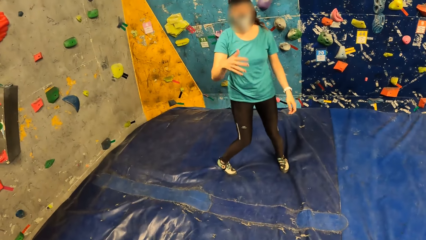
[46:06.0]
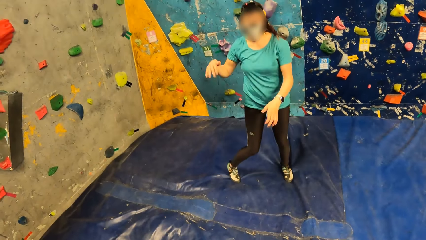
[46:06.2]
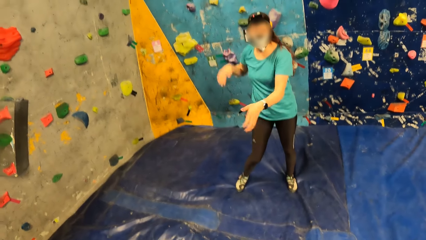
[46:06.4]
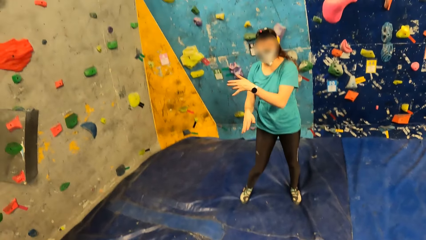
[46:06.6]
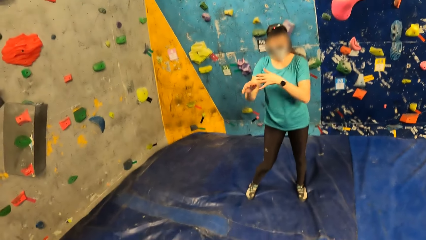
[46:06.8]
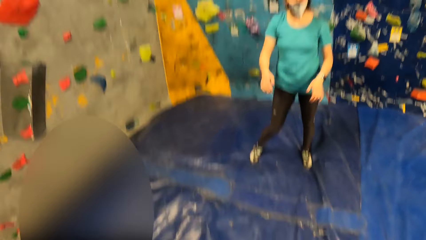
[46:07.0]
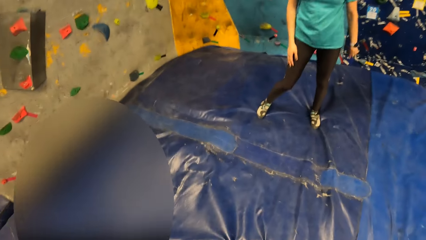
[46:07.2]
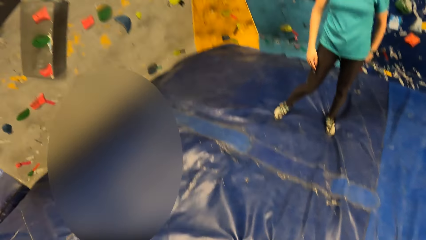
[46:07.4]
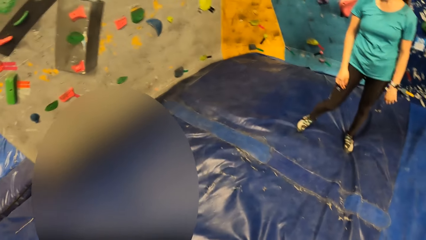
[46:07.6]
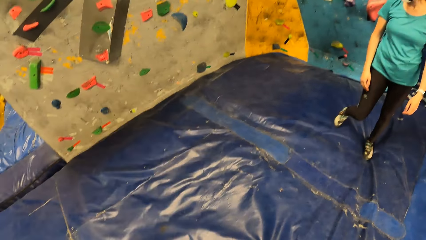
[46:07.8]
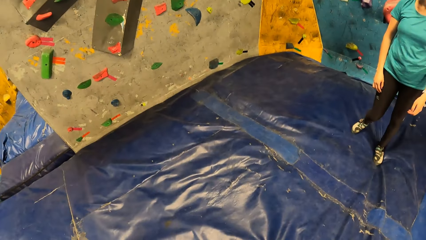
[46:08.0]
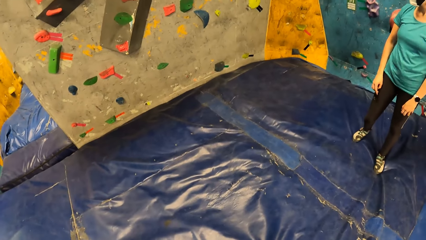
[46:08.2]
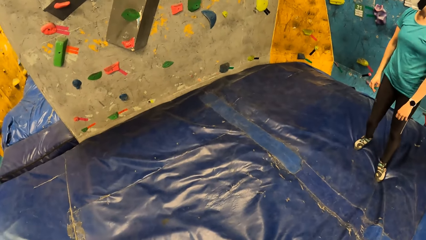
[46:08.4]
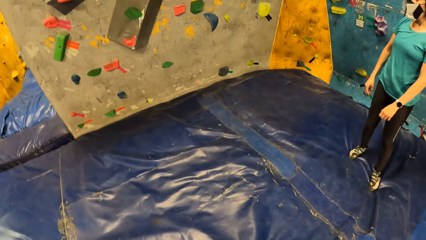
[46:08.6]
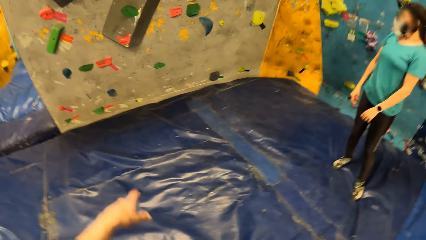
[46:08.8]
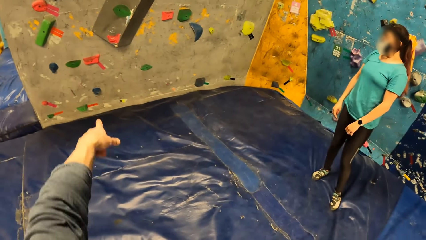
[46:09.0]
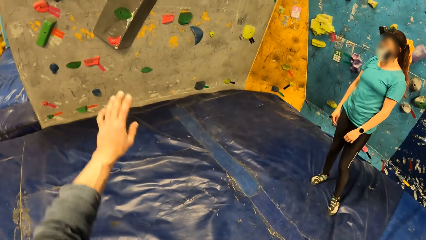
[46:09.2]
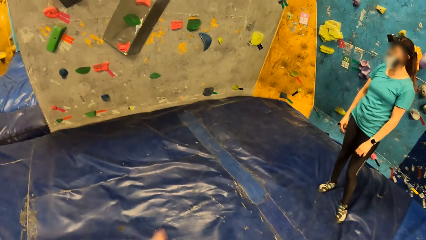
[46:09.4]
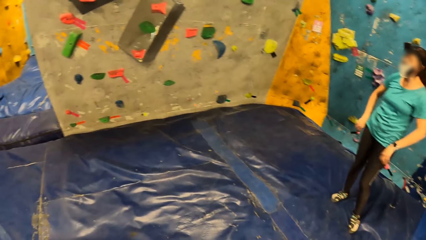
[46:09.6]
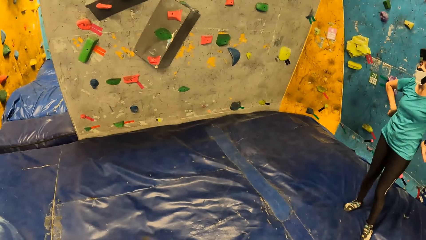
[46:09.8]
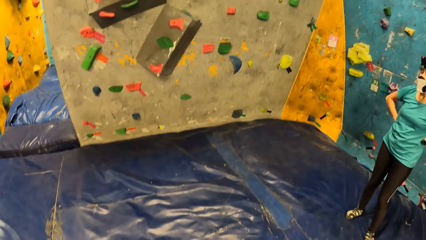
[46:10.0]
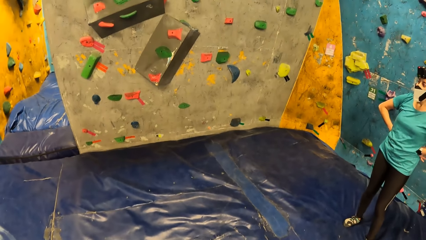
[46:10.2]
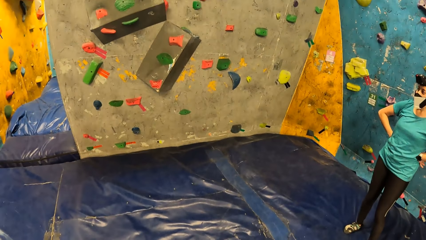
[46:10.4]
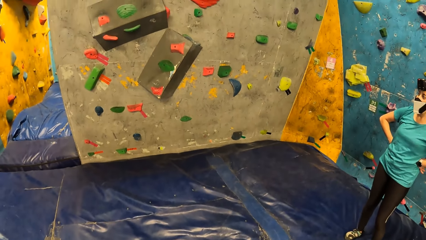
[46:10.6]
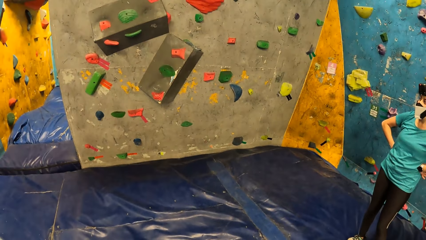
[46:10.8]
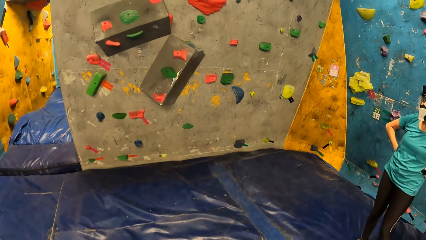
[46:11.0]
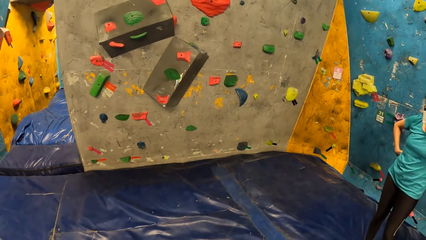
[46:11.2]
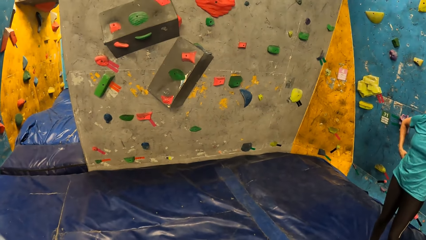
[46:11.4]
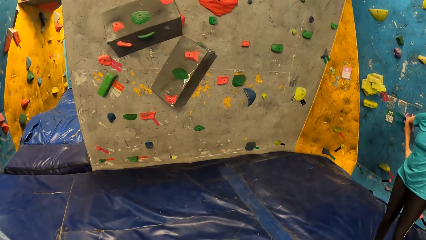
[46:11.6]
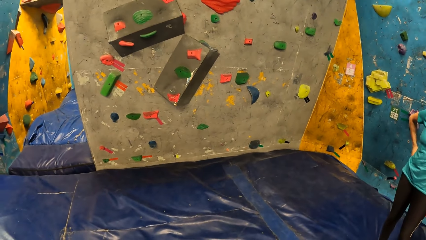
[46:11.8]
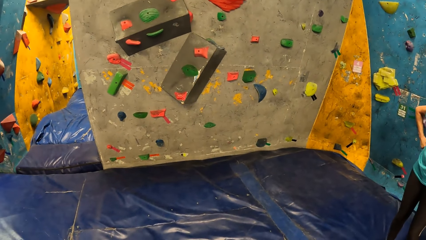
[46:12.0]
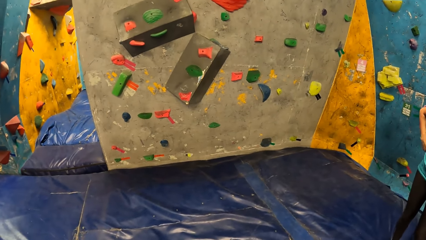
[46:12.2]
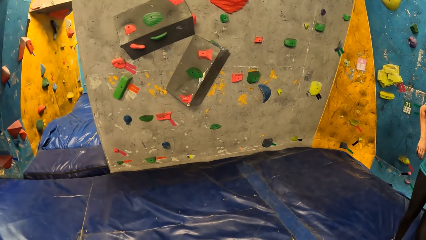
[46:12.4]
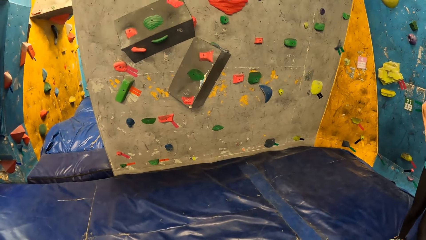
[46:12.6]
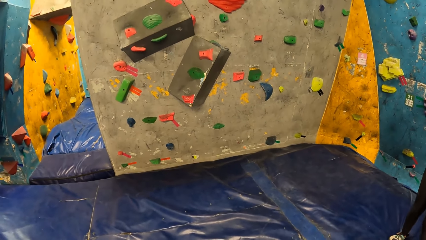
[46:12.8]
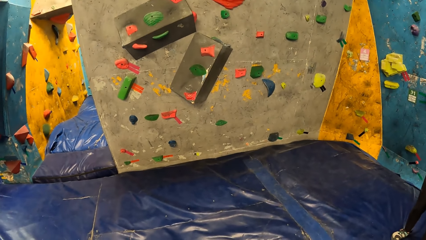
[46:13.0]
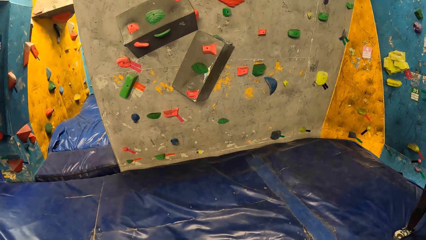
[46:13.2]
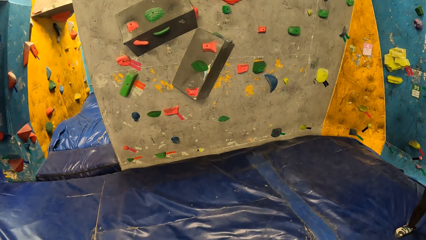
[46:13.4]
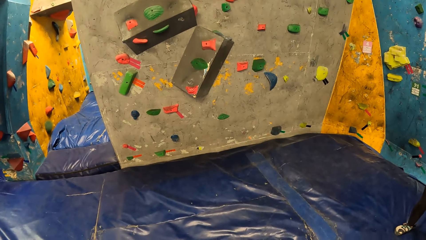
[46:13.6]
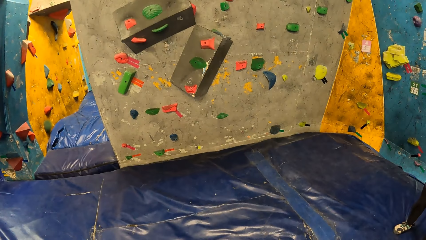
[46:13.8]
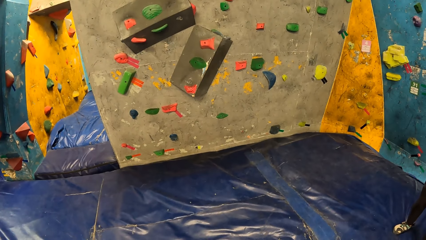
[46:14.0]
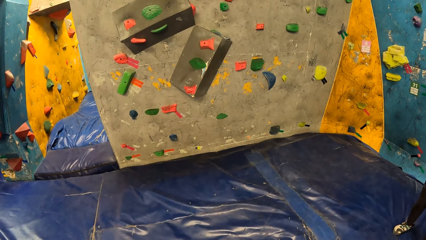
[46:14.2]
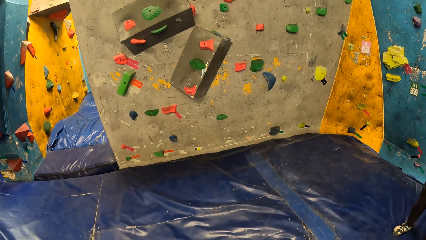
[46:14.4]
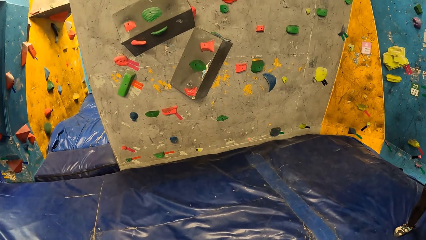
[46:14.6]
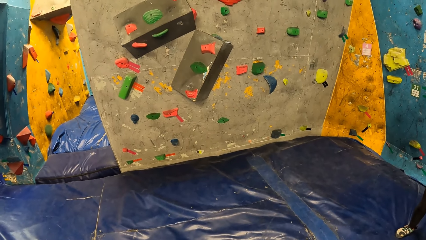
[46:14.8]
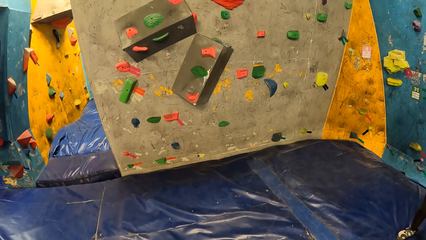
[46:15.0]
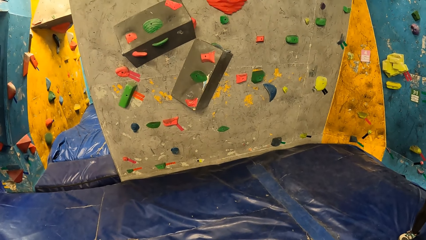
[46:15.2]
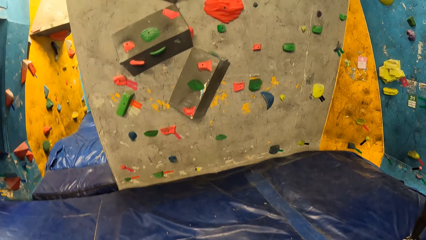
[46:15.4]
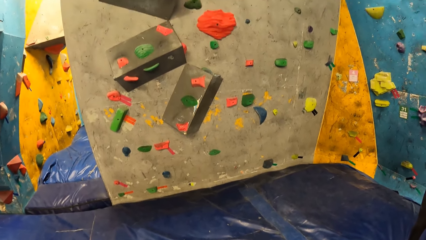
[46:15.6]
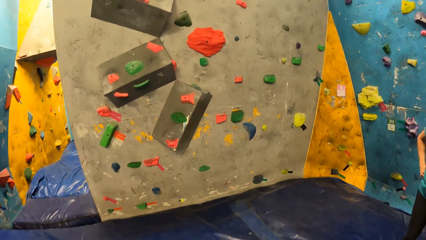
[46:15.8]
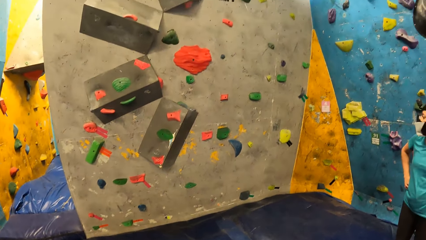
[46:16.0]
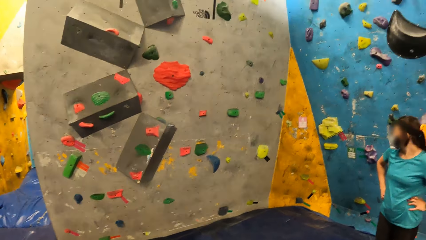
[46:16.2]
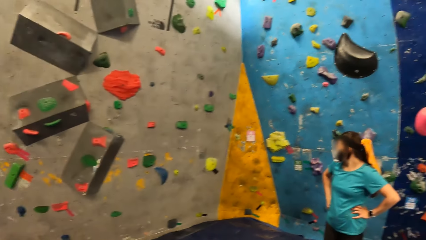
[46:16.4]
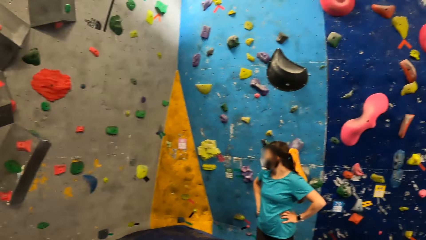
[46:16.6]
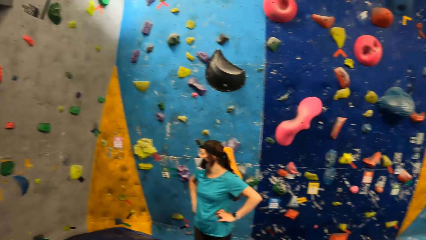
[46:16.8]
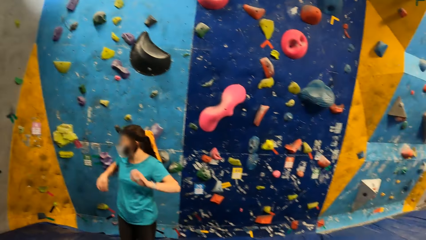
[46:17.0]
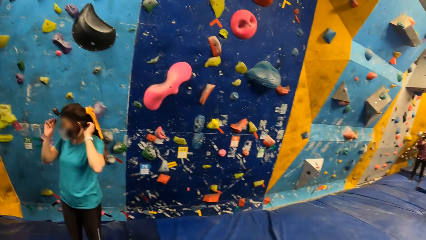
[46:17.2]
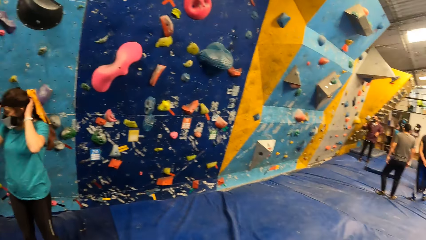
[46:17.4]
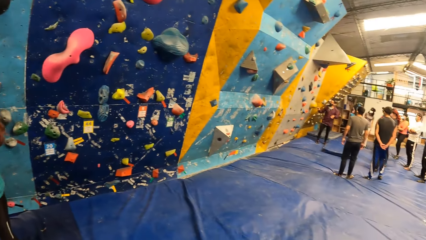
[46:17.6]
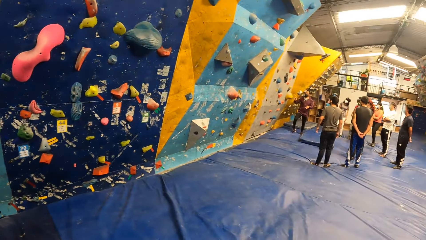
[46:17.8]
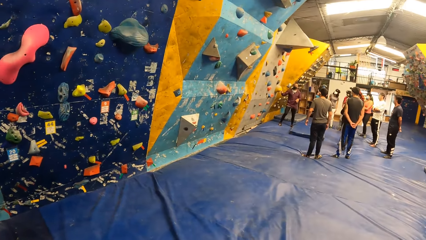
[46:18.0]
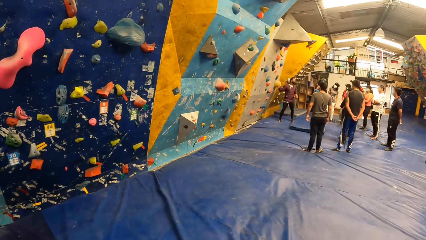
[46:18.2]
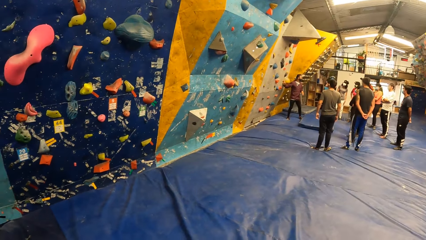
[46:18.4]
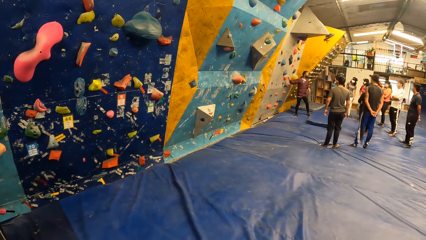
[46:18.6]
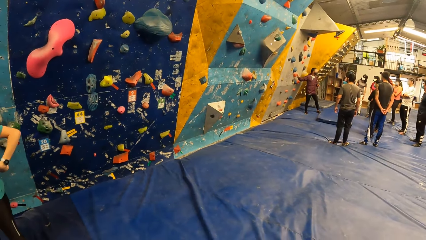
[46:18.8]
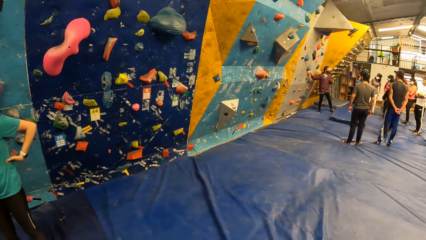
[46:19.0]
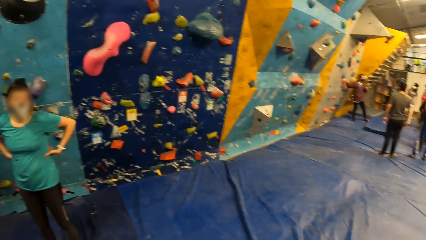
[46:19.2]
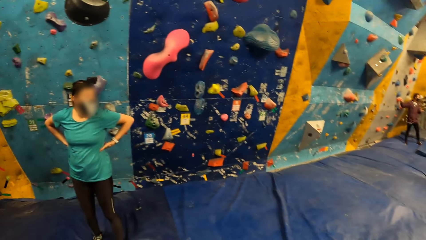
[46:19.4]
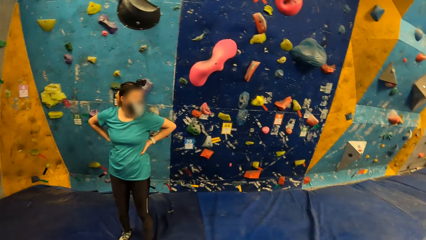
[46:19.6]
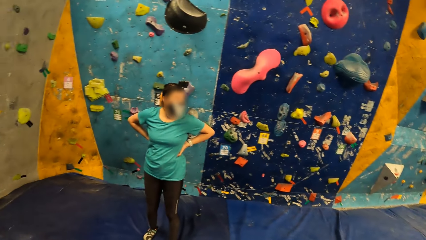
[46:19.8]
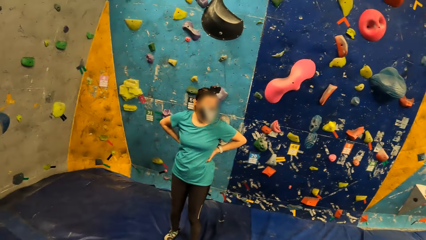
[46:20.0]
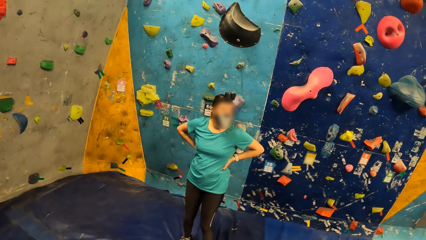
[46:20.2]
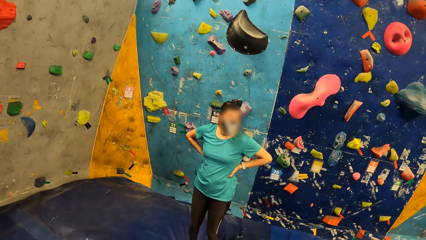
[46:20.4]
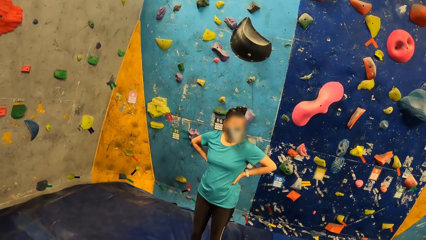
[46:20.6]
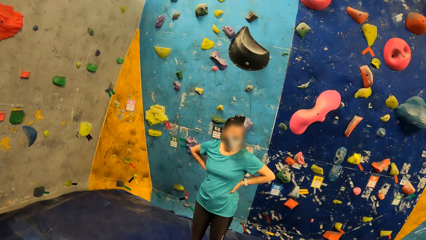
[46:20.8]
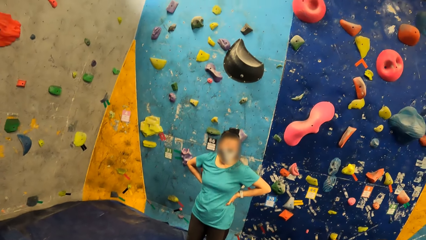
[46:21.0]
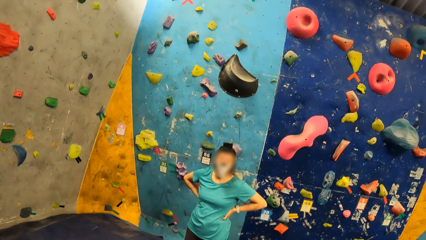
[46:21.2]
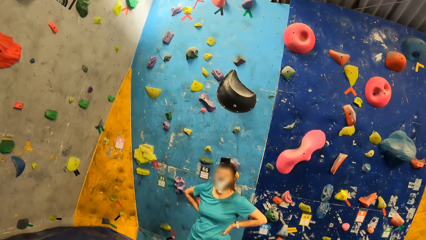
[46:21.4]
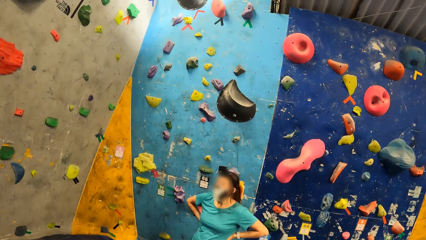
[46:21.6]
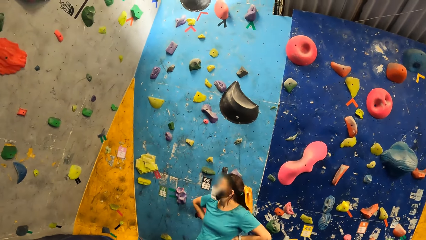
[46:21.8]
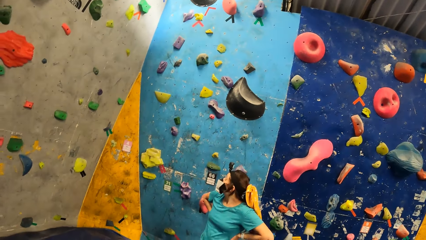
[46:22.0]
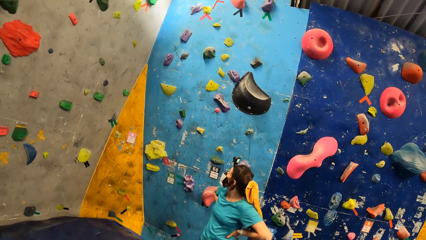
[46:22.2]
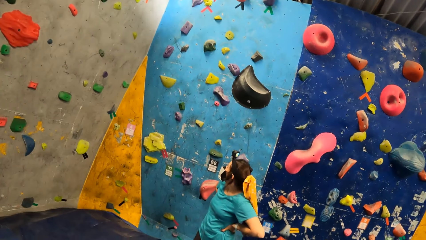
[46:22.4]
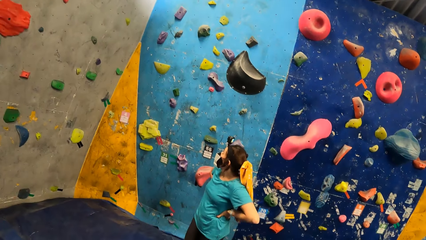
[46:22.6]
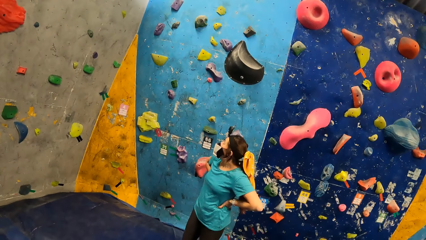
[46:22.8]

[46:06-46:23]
A woman interacts with the camera wearer. The camera wearer moves his left hand. He looks around. The woman adjusts a camera on her head with both hands.
